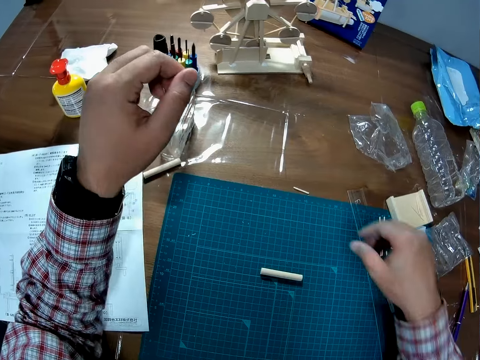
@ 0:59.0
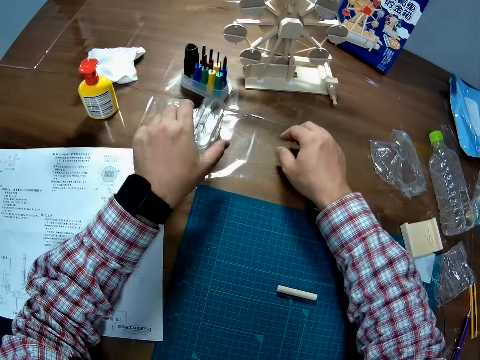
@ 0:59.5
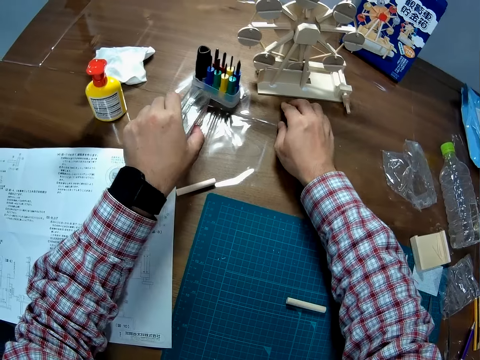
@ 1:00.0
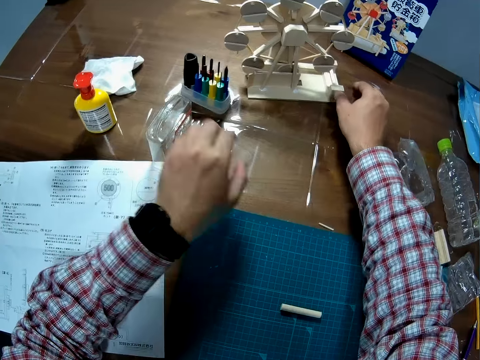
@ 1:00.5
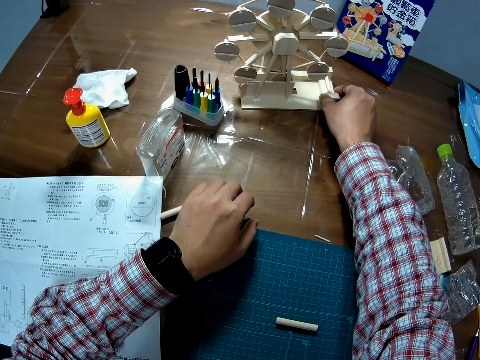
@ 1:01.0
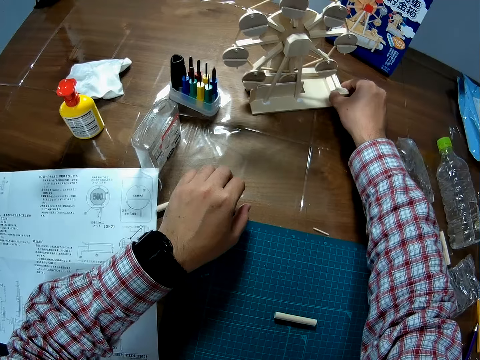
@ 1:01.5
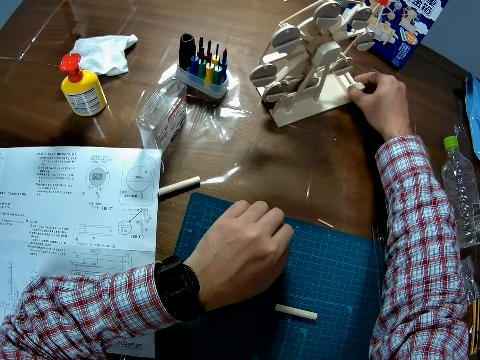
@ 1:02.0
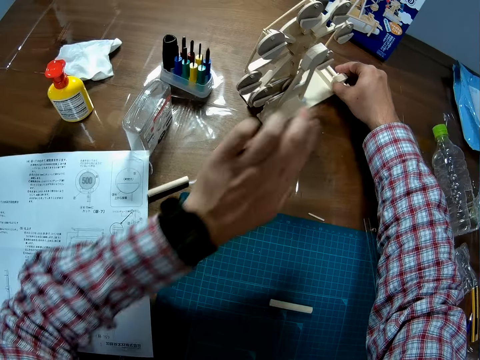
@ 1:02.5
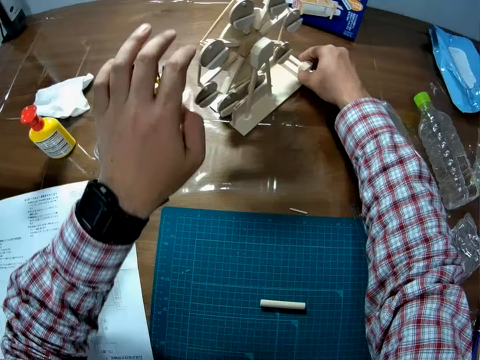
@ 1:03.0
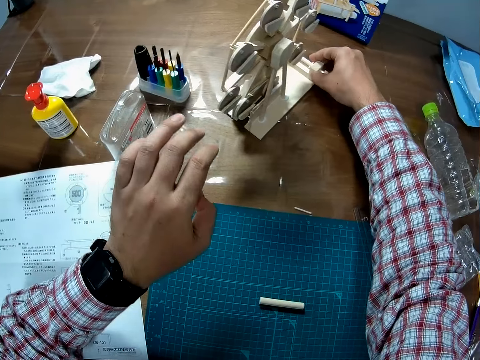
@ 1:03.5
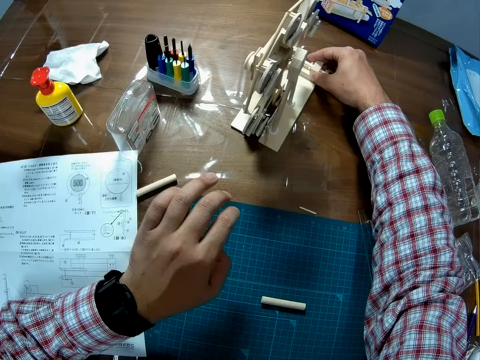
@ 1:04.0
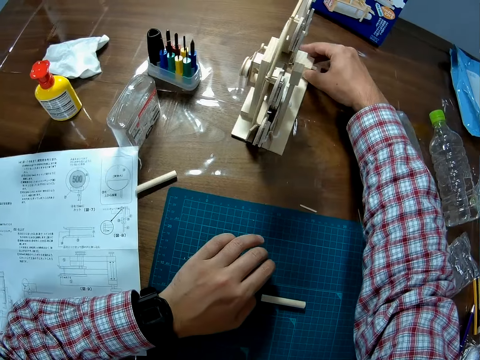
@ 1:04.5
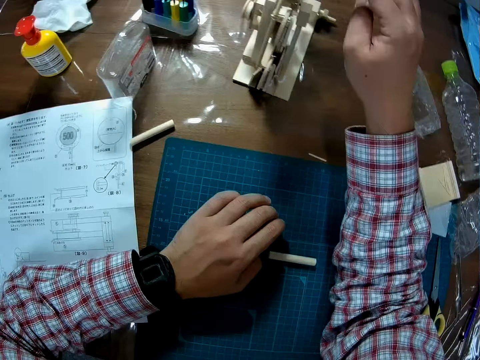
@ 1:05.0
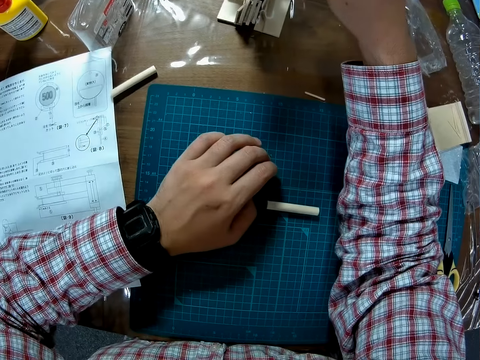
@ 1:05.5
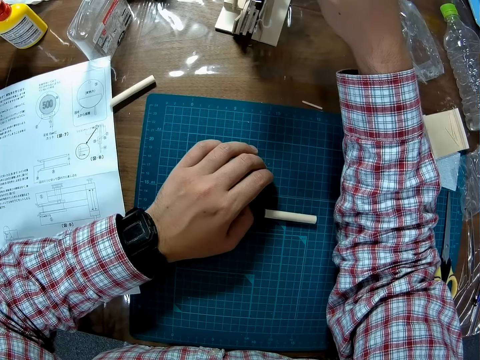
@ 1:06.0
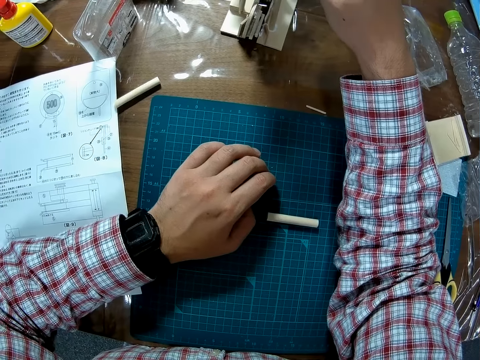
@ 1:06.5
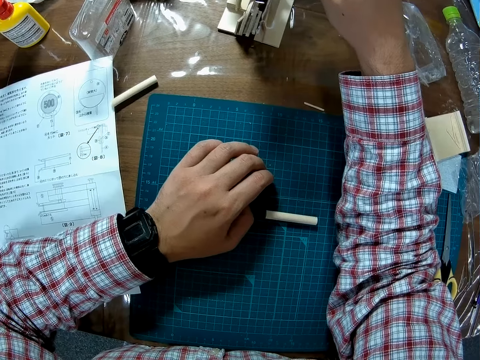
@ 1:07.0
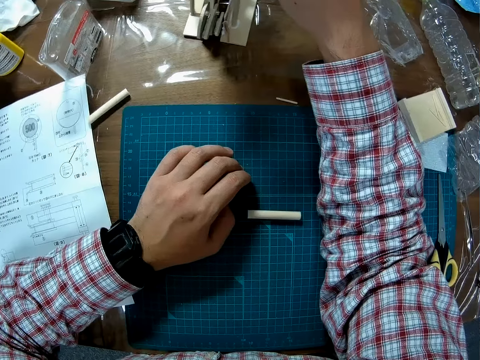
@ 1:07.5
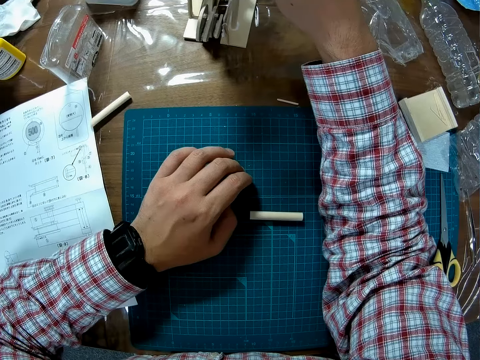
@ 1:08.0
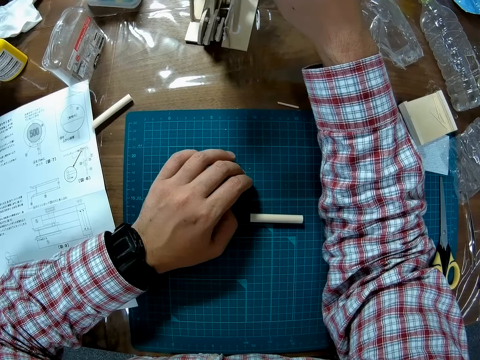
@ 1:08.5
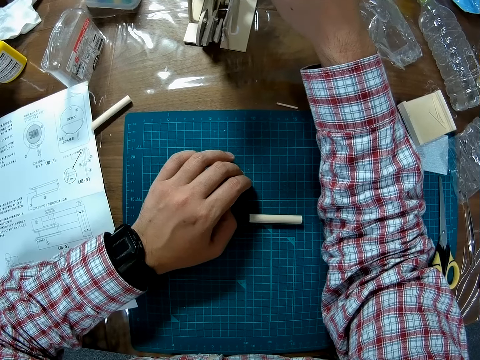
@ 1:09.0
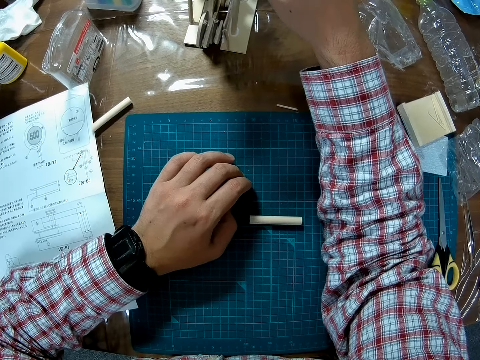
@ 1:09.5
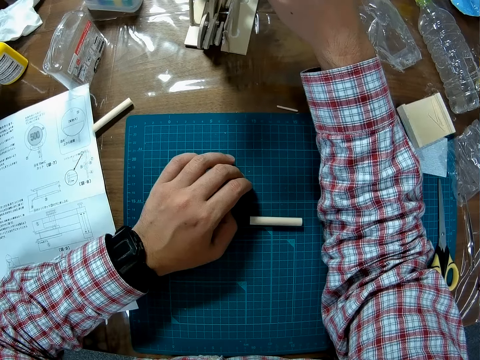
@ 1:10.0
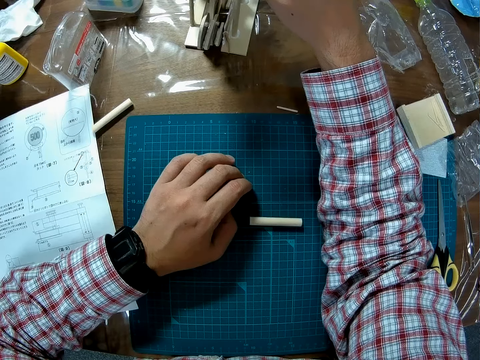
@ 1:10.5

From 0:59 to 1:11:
The camera wearer touches a pair of scissors on the table. He moves a box on the table to the side. He pushes the Ferris wheel model closer on the table. He adjusts the wooden craft with his right hand.

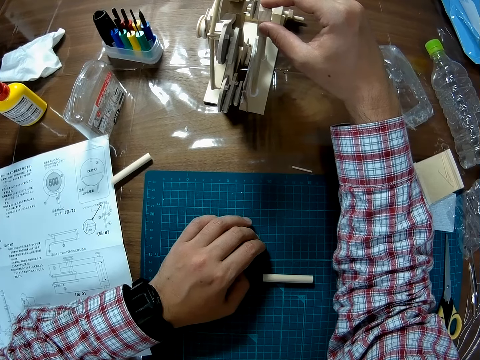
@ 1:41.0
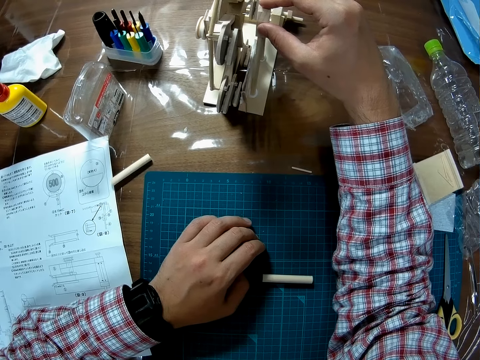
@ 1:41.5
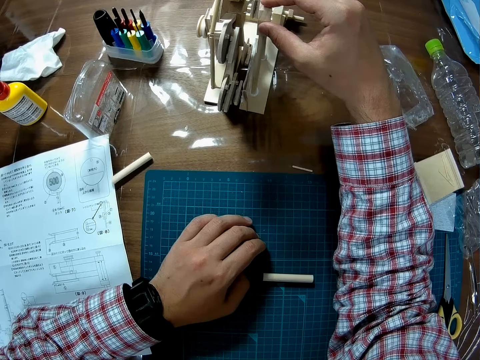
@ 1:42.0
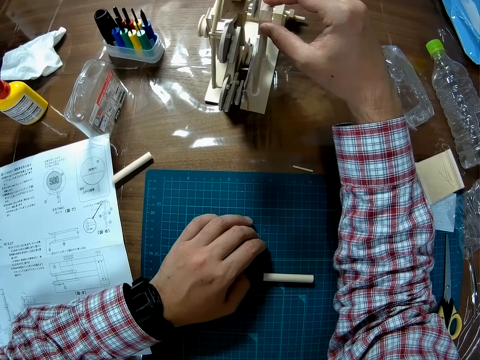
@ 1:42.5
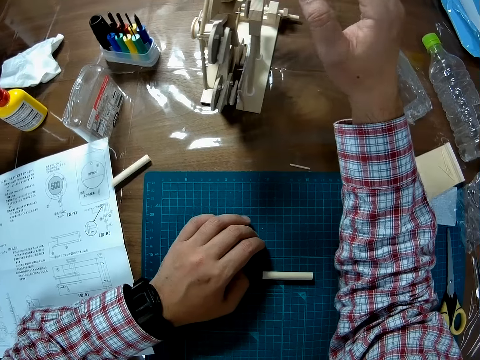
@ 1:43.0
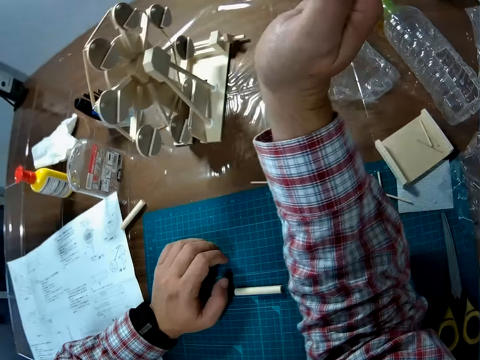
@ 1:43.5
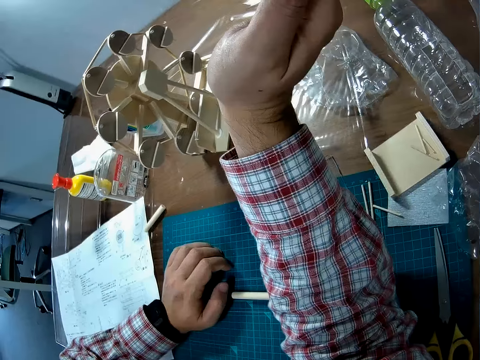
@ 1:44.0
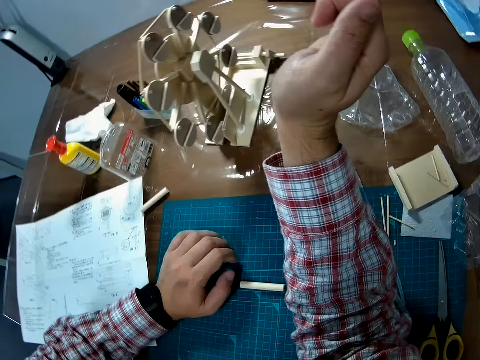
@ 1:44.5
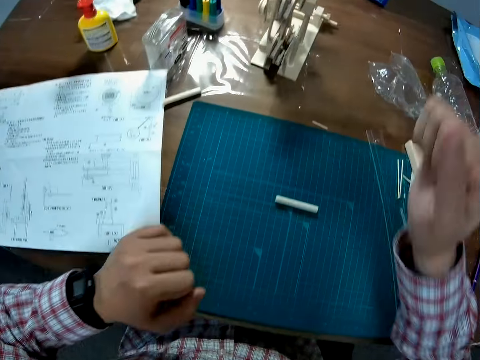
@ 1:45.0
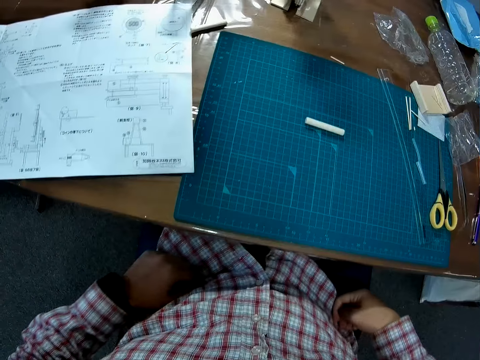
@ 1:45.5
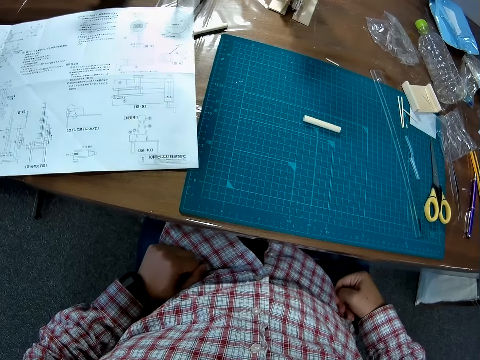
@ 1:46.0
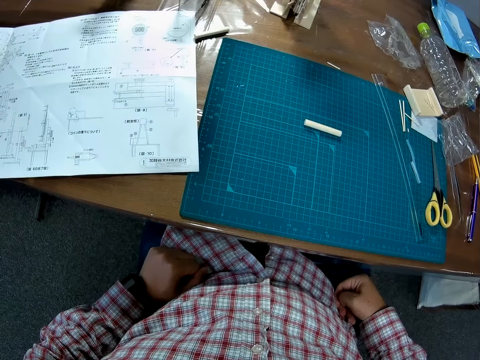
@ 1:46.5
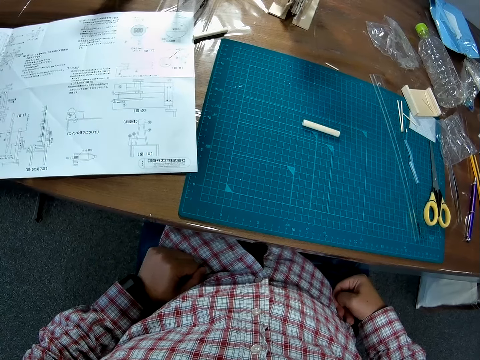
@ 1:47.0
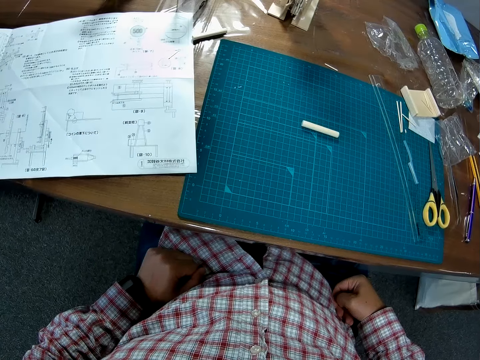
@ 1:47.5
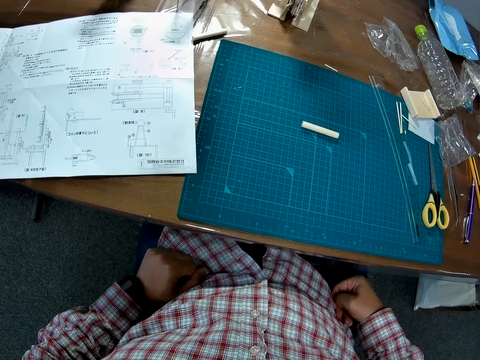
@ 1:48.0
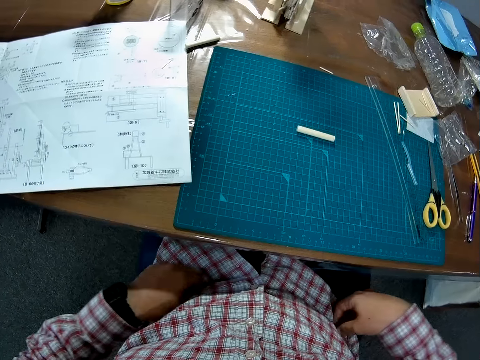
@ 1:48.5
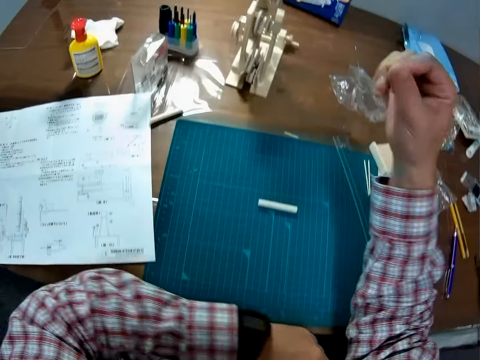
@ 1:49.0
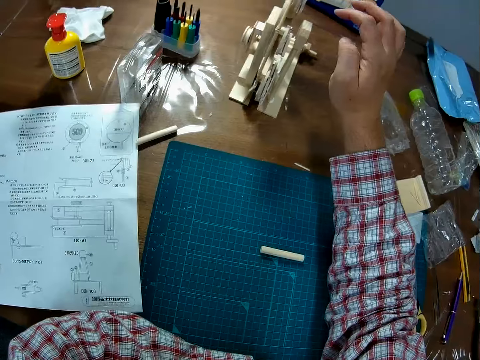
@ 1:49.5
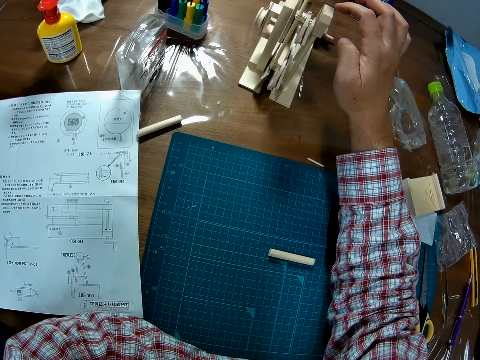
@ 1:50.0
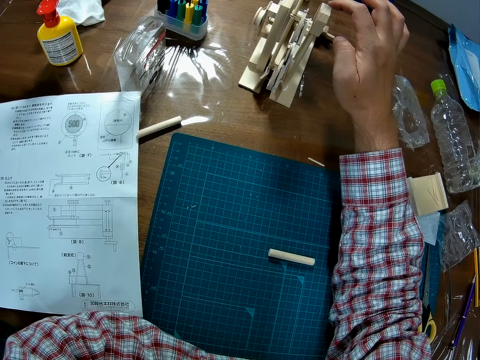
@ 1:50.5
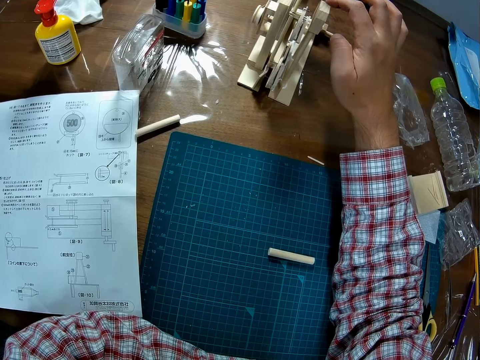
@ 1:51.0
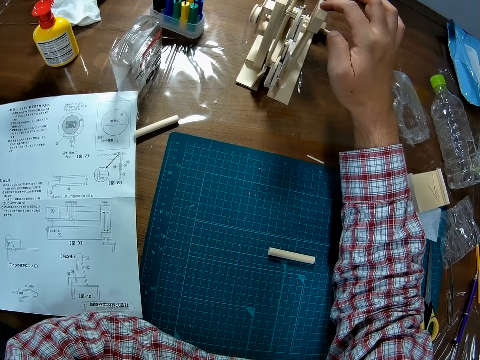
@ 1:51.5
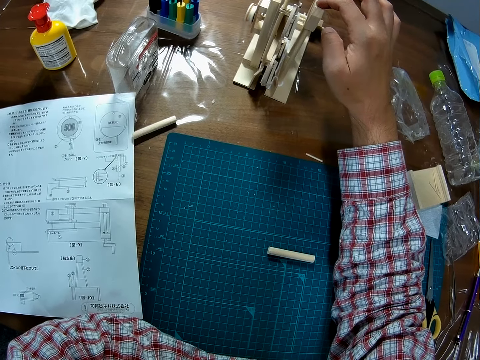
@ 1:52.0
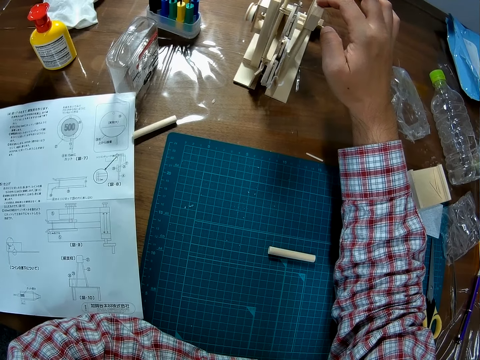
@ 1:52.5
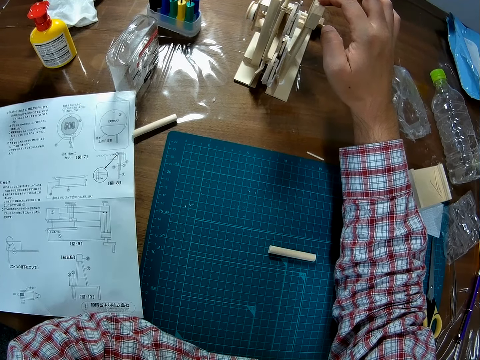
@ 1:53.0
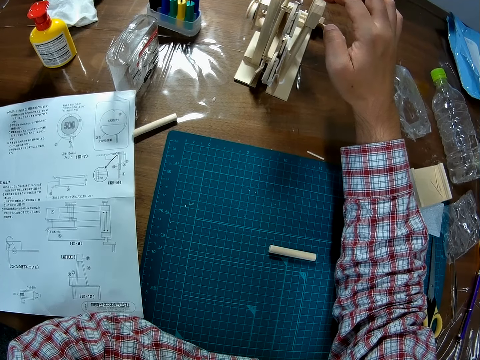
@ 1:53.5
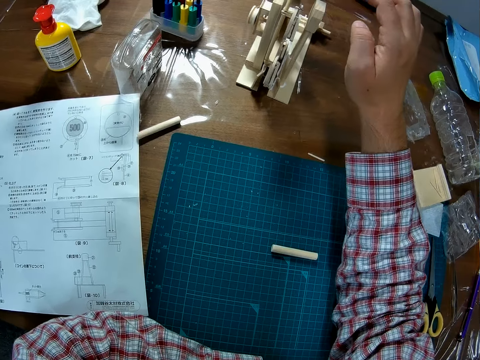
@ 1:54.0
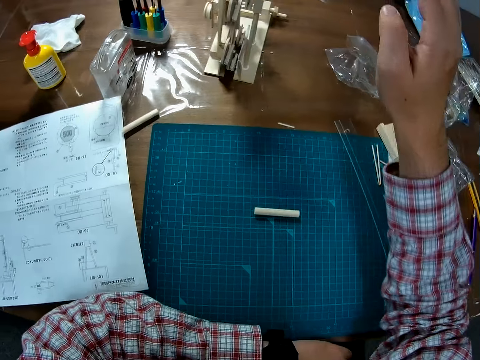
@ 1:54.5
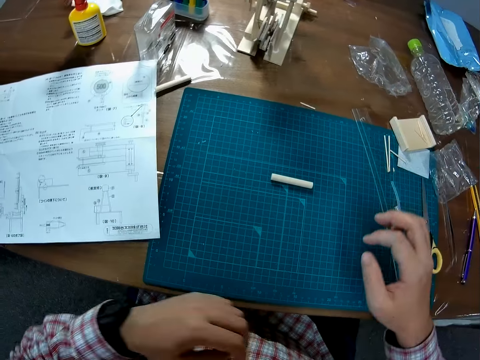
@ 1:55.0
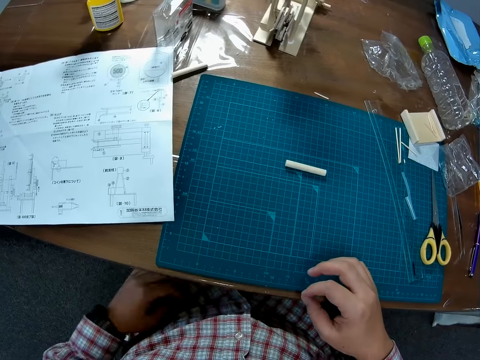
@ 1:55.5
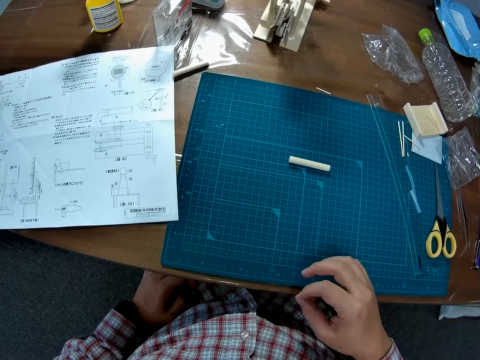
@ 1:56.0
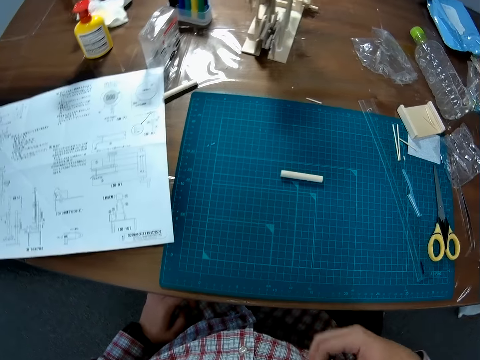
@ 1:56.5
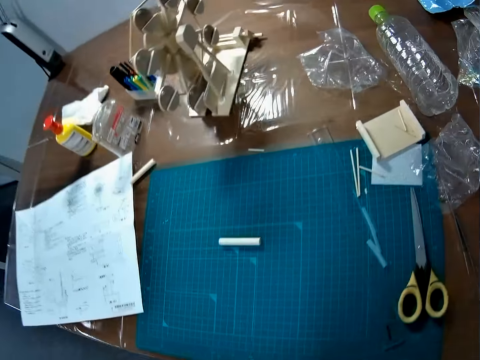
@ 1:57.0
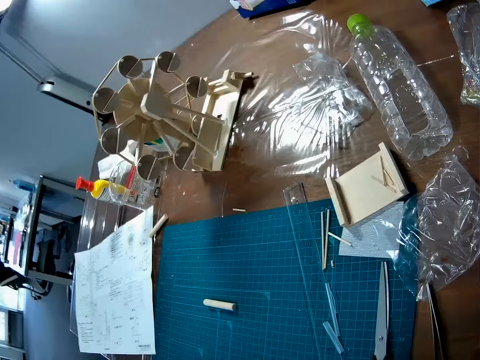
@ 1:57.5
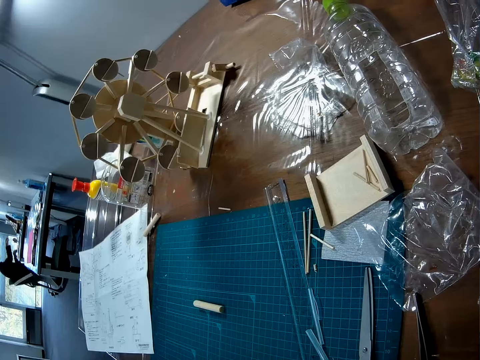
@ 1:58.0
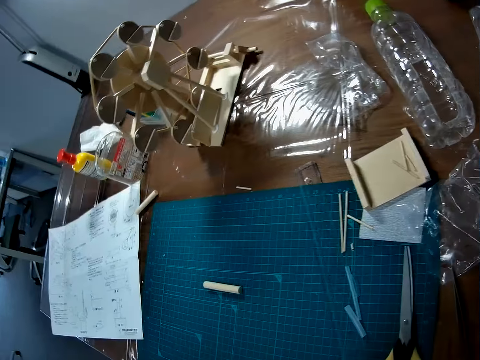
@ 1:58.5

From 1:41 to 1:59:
The camera wearer removes his hand from the wooden craft. He rests his hands on his leg. He adjusts the wooden craft with his right hand. He removes his hand from the wooden craft. He rests his left hand on his leg.
